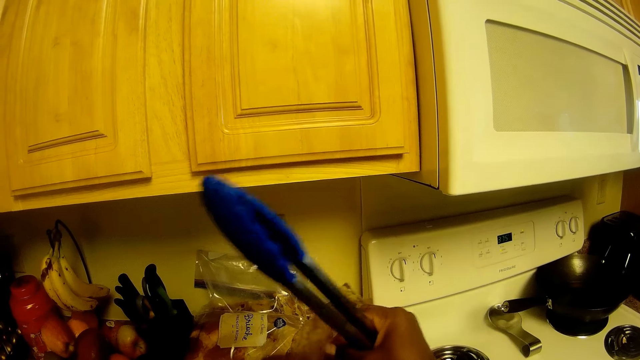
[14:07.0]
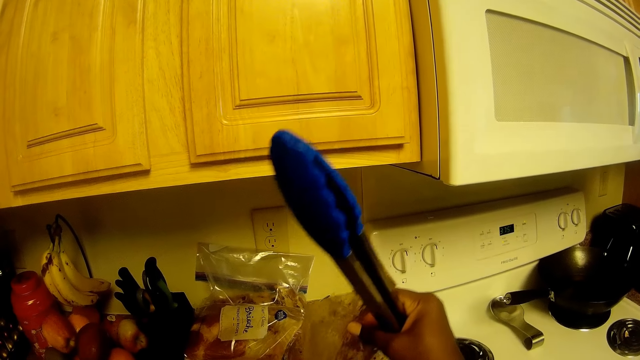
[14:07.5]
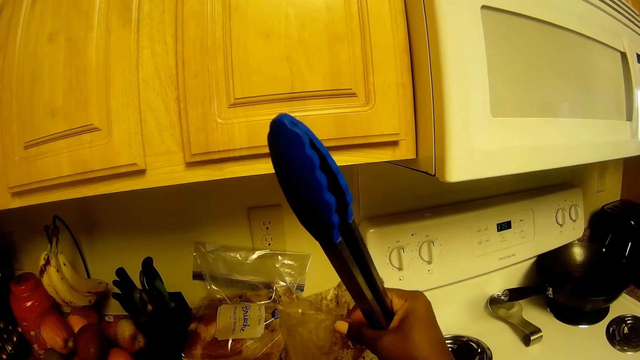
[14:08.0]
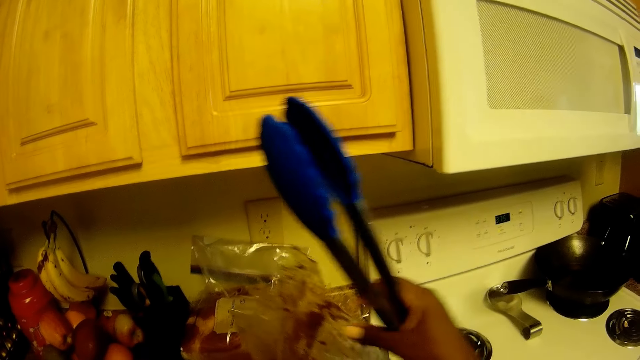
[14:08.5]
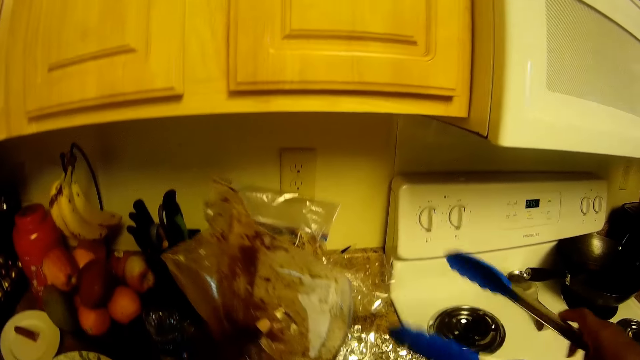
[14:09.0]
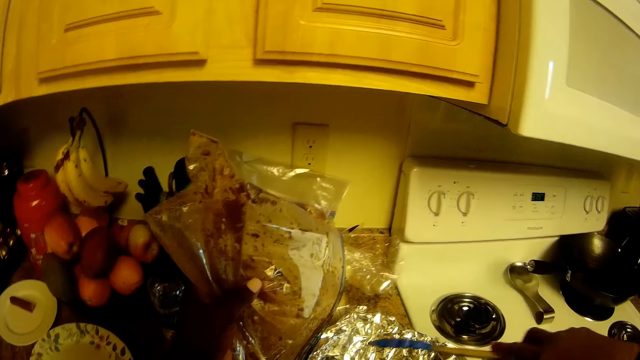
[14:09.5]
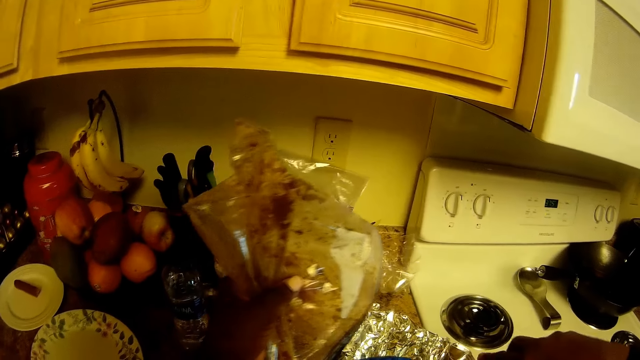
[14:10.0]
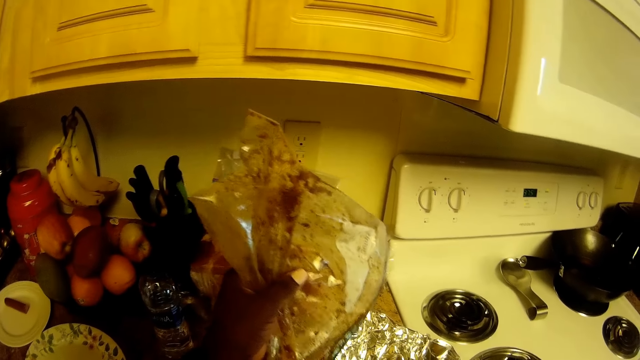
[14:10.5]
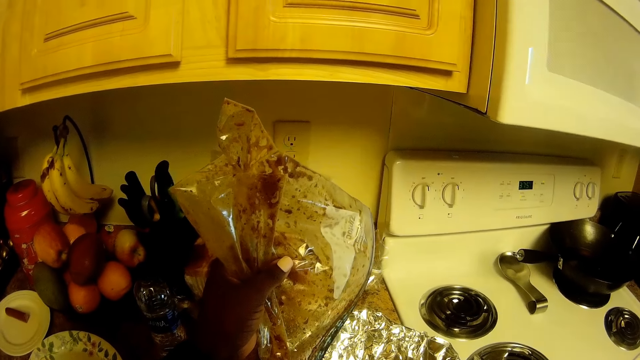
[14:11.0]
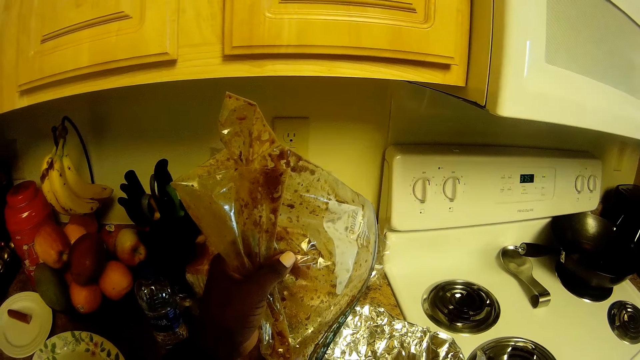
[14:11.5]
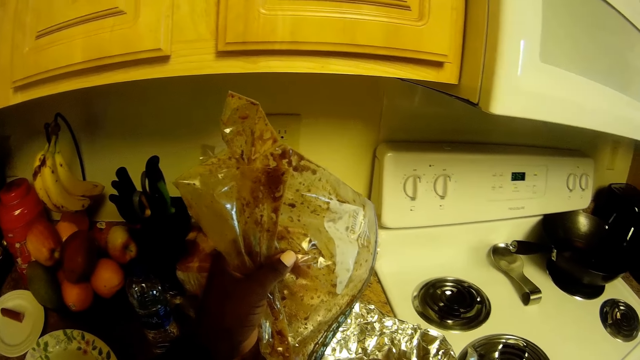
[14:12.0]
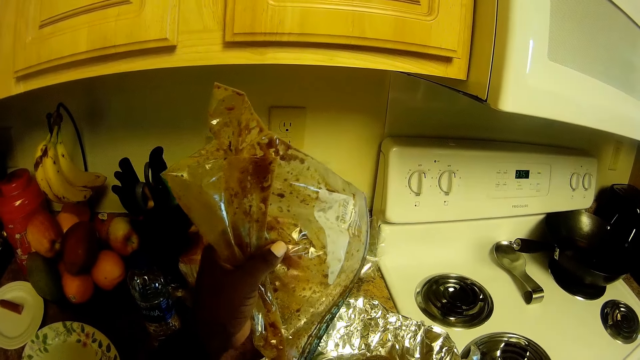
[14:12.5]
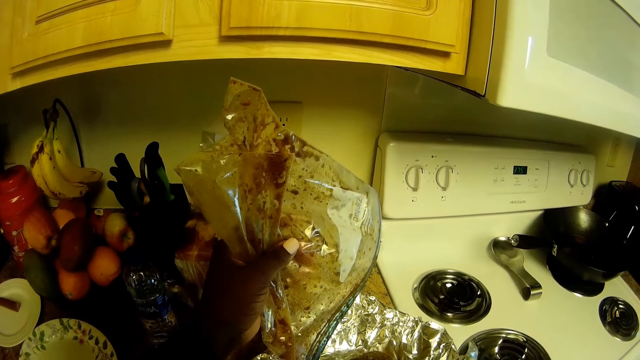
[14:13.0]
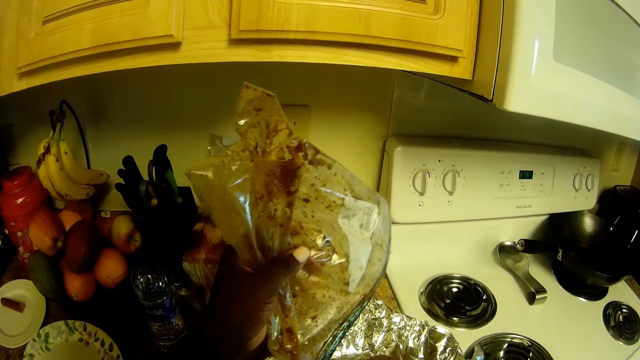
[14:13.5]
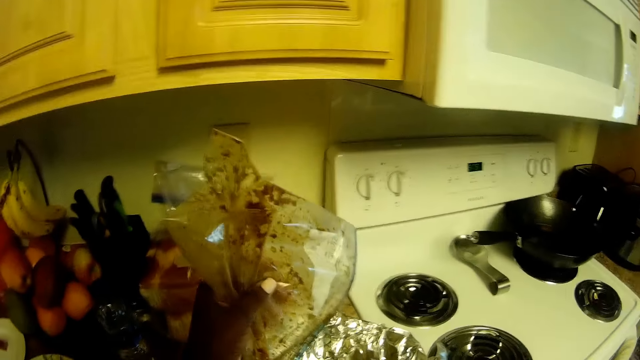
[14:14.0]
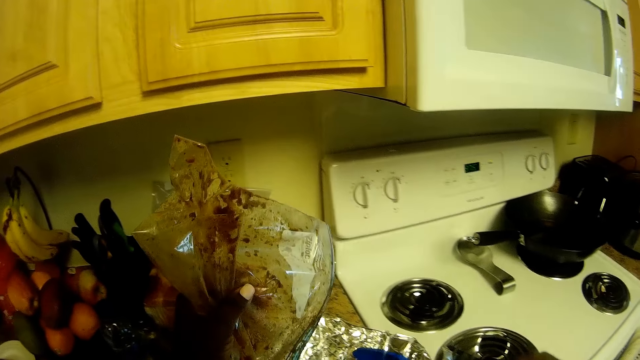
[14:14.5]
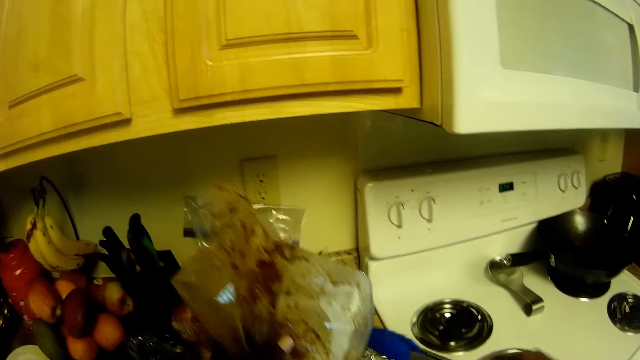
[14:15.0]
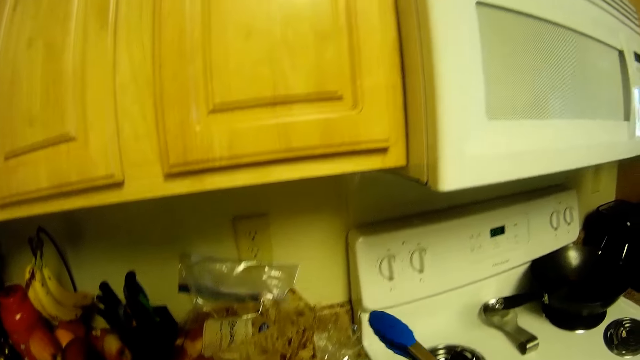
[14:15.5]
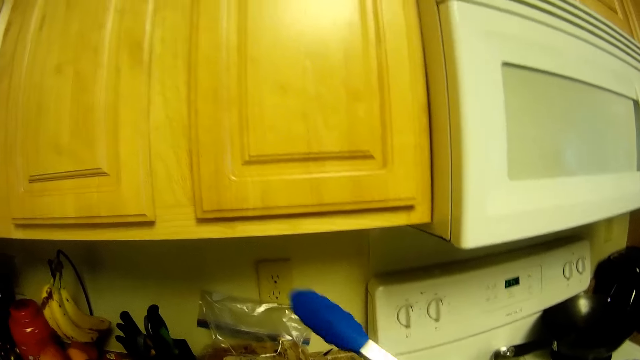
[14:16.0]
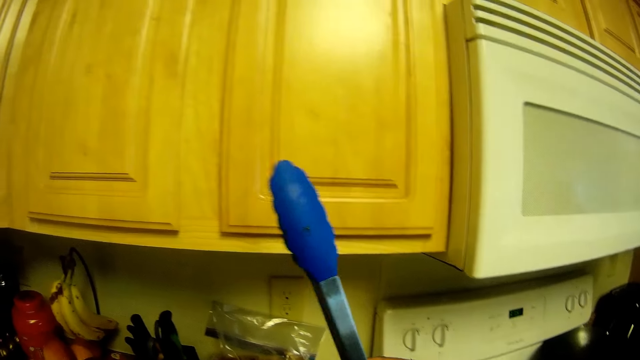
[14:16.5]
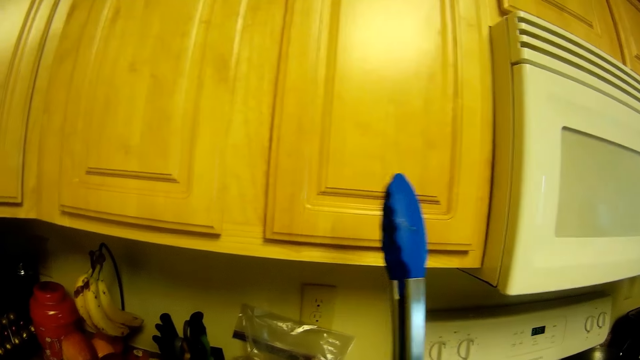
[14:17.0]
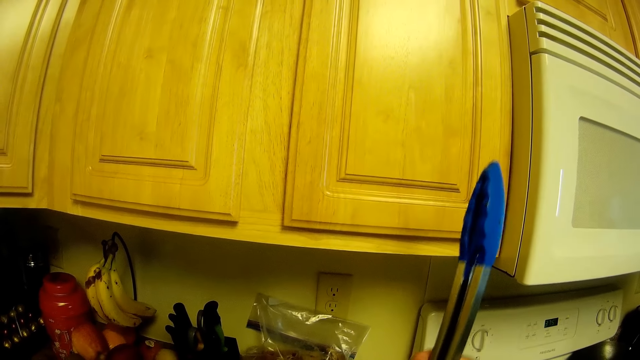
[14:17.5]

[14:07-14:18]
The camera wearer holds the empty plastic bag in her left hand. She uses the kitchen tong on the food in the aluminum foil.

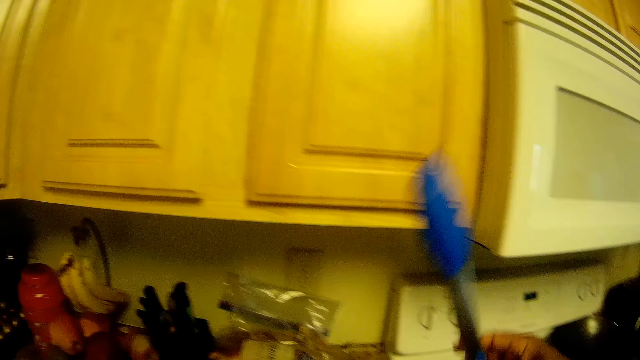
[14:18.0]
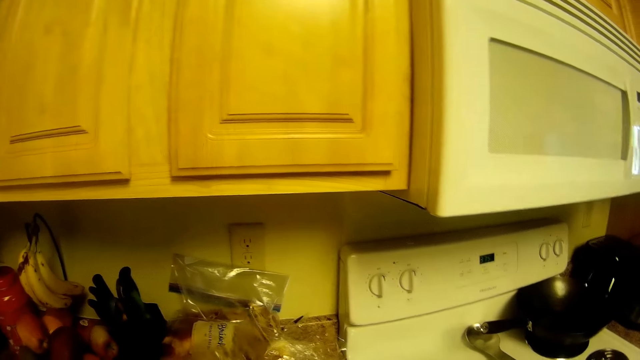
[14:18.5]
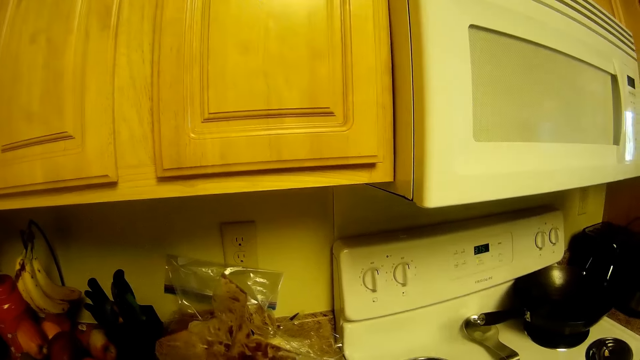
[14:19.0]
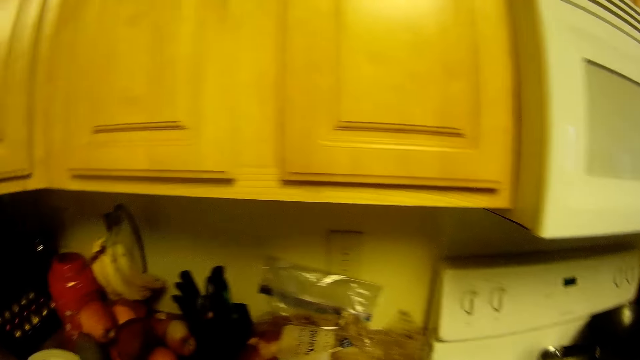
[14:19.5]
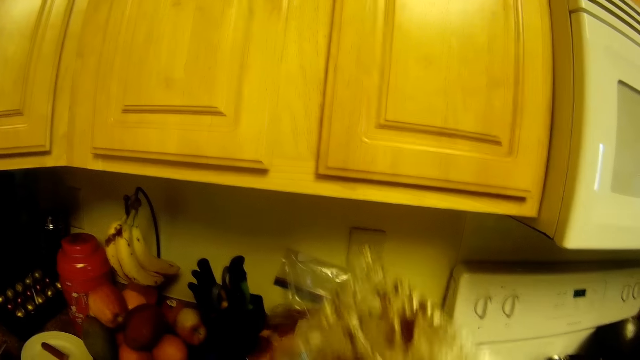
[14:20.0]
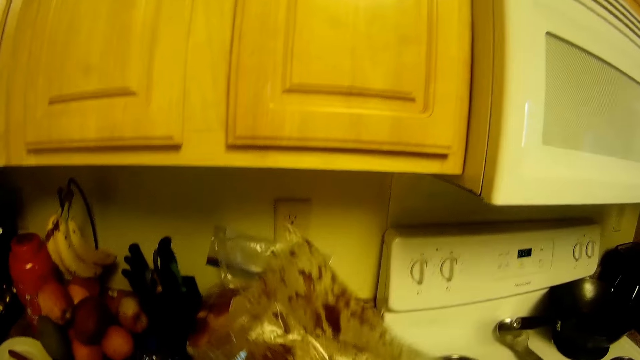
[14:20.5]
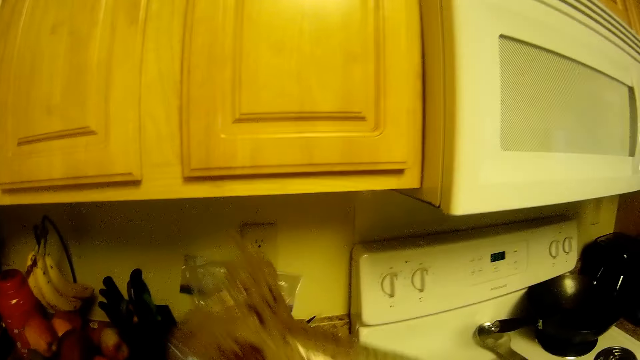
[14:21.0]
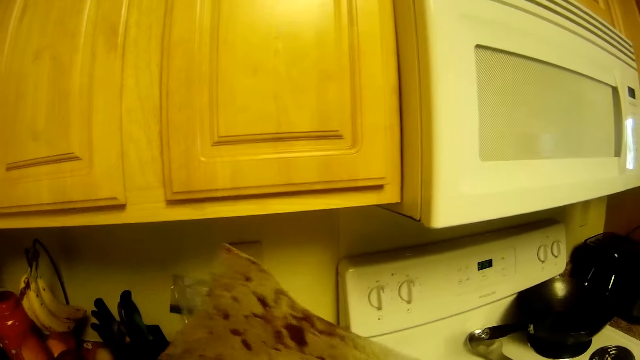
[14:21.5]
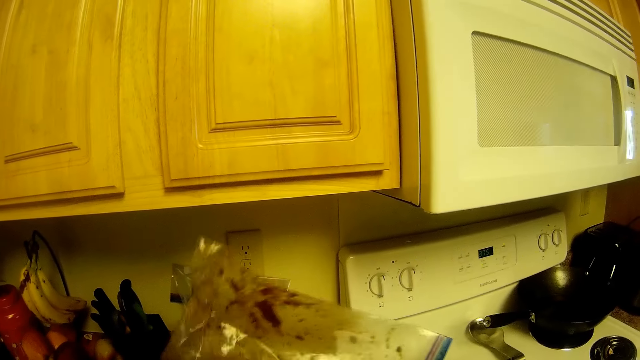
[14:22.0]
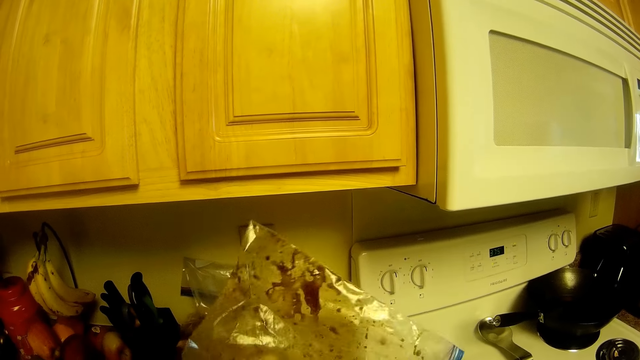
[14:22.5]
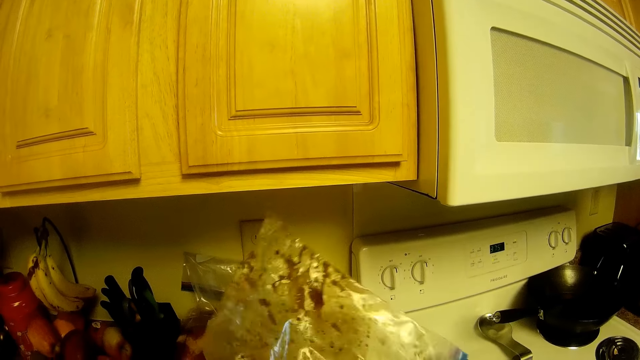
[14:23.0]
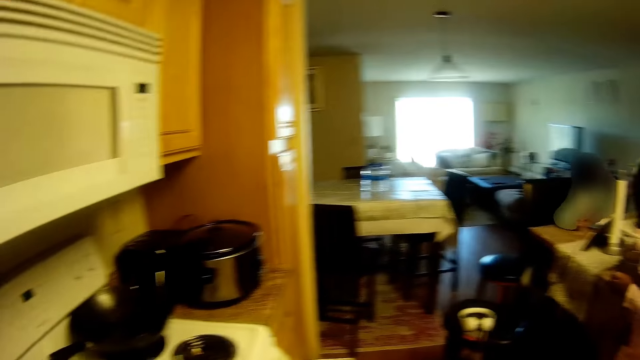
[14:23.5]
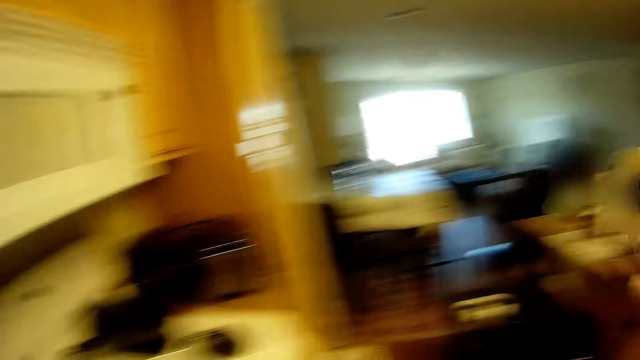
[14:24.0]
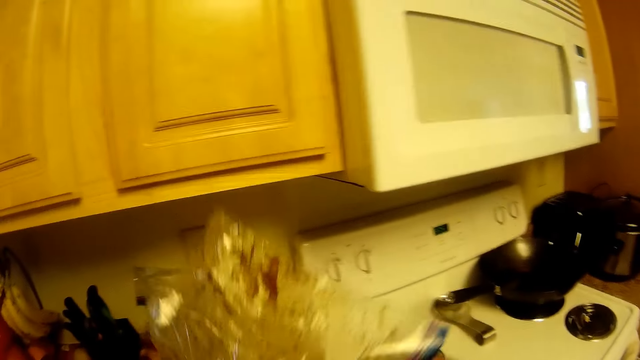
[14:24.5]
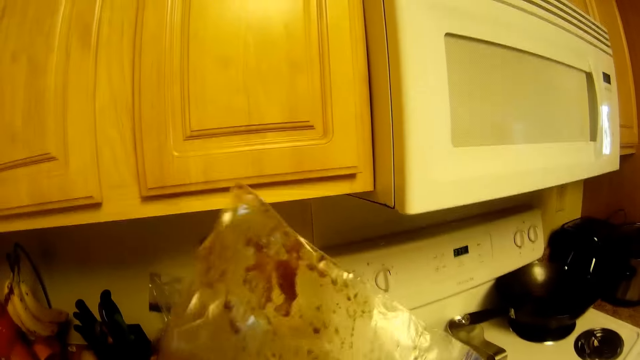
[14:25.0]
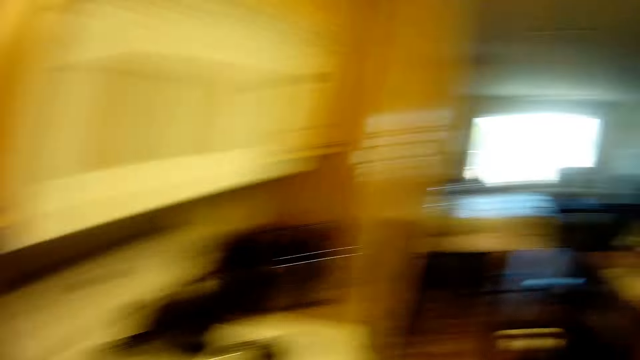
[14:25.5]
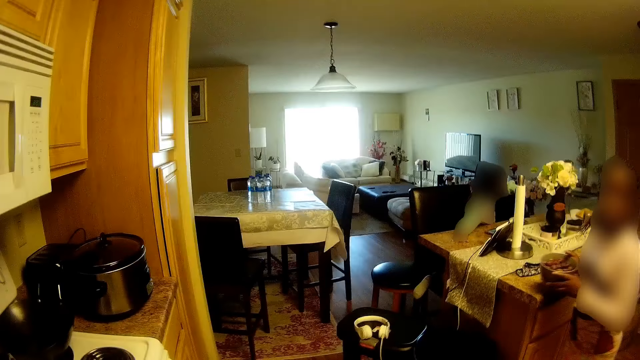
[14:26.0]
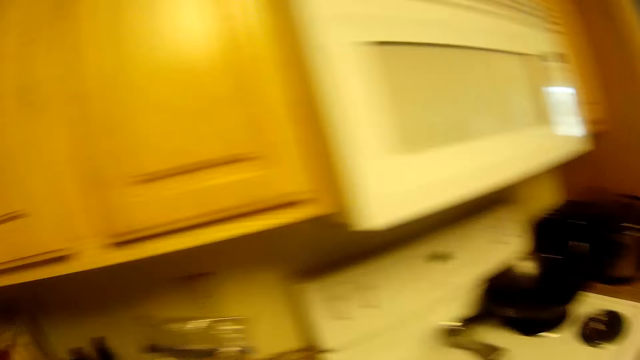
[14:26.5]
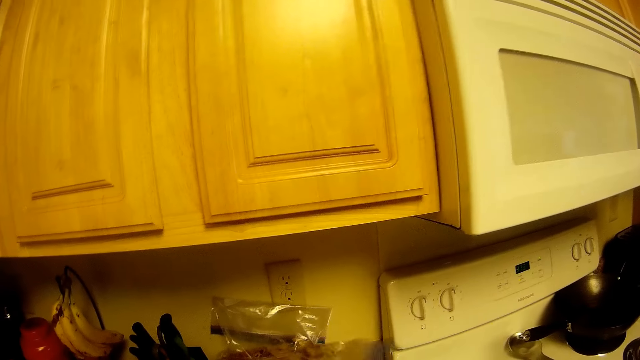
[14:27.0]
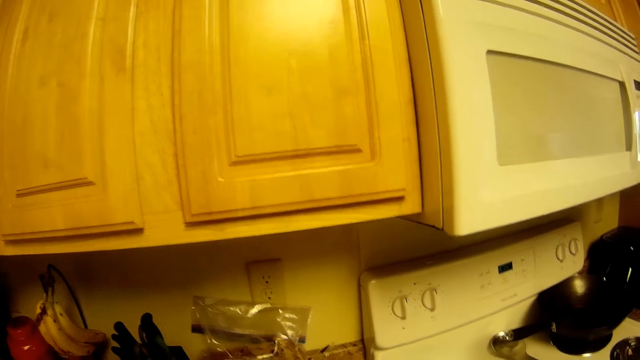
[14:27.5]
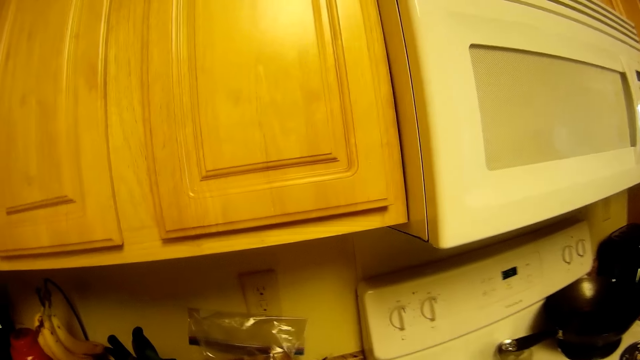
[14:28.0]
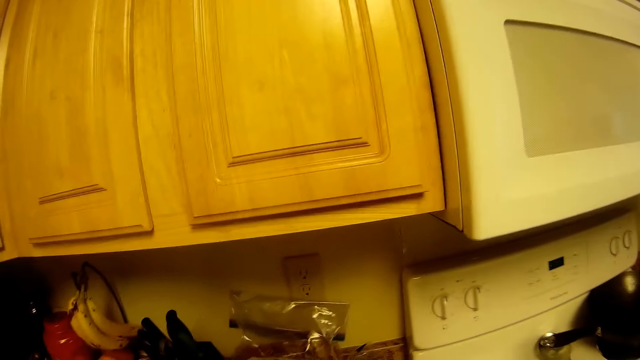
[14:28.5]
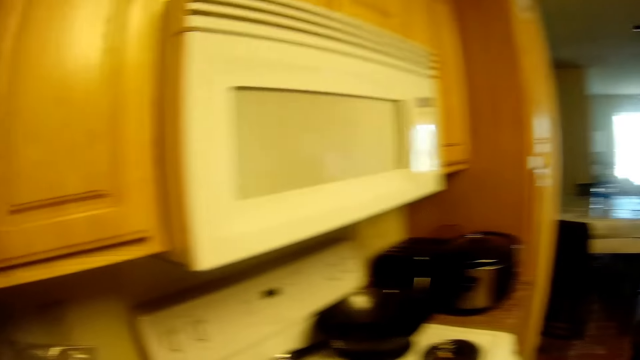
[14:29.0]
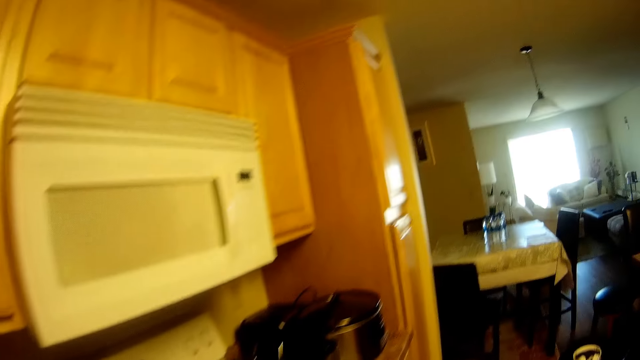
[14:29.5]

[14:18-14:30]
The camera wearer shakes the empty plastic bag with both hands. She interacts with a girl.
